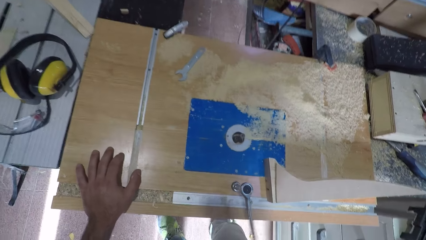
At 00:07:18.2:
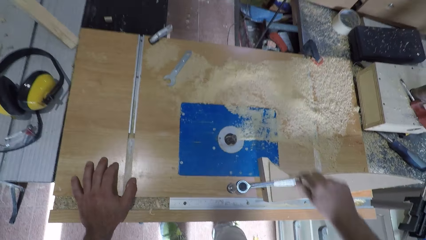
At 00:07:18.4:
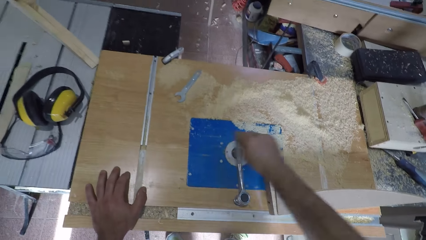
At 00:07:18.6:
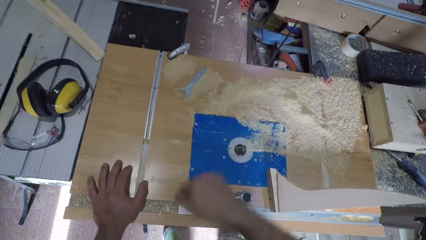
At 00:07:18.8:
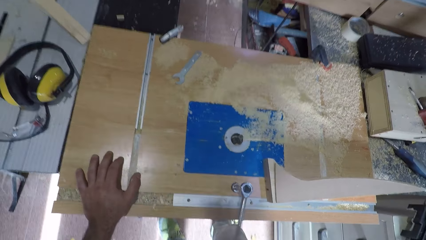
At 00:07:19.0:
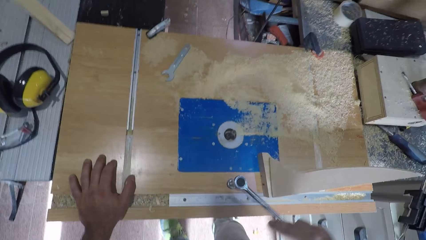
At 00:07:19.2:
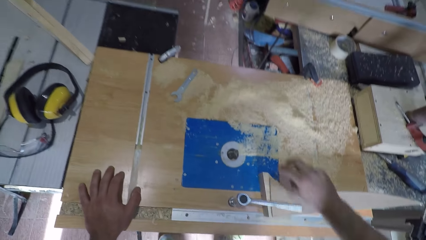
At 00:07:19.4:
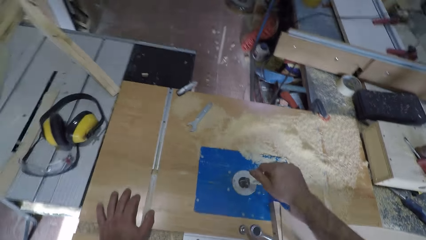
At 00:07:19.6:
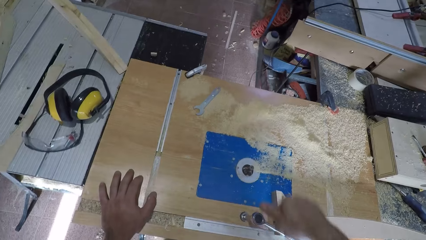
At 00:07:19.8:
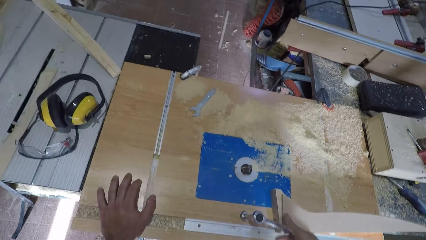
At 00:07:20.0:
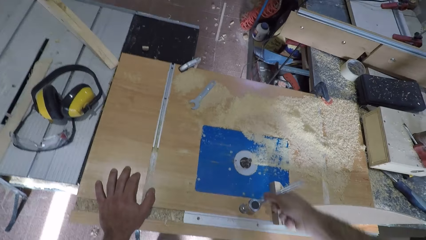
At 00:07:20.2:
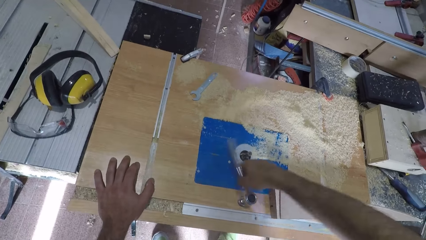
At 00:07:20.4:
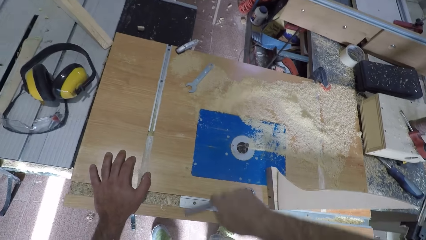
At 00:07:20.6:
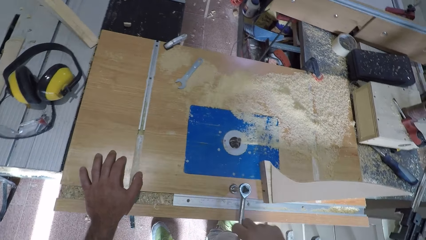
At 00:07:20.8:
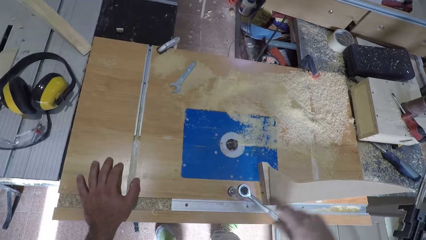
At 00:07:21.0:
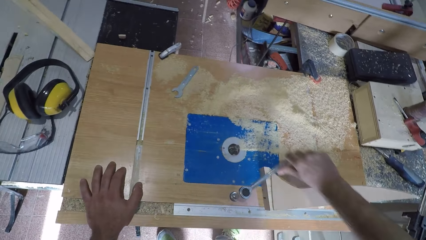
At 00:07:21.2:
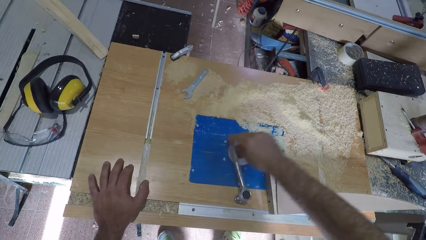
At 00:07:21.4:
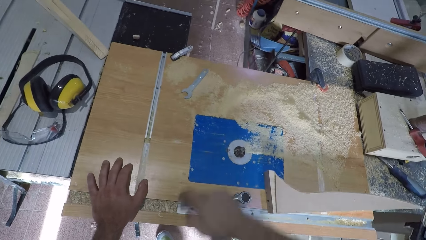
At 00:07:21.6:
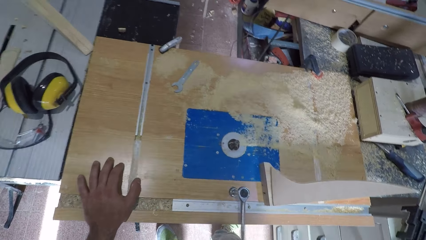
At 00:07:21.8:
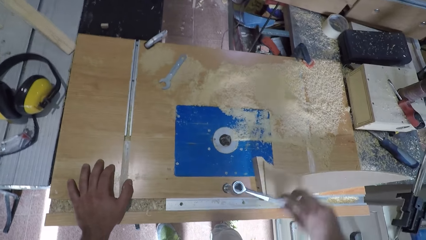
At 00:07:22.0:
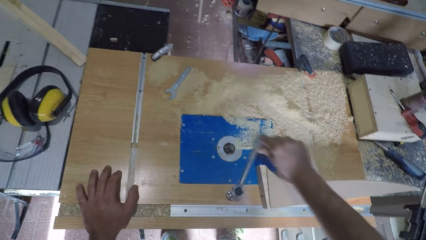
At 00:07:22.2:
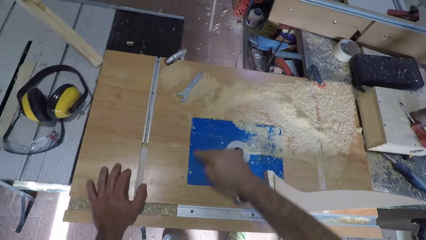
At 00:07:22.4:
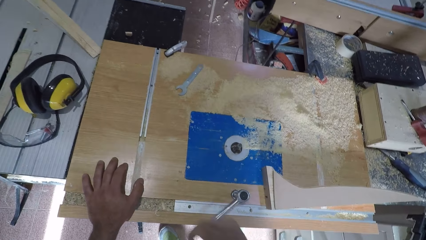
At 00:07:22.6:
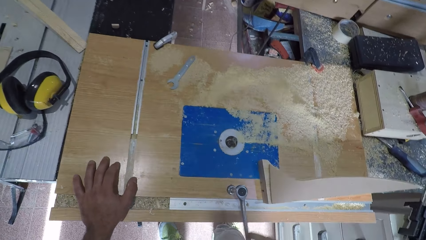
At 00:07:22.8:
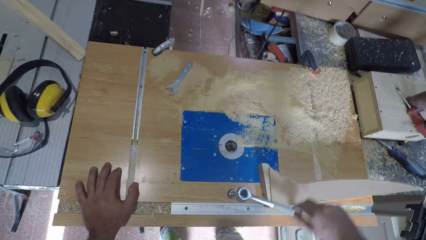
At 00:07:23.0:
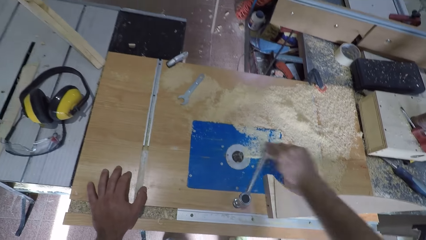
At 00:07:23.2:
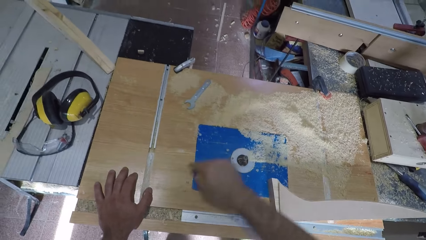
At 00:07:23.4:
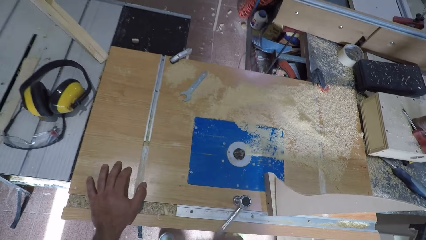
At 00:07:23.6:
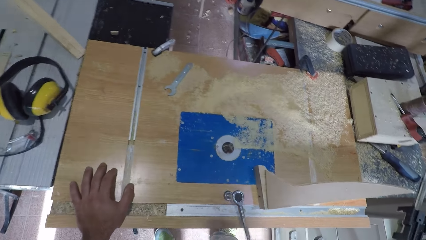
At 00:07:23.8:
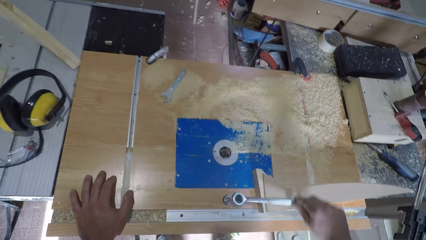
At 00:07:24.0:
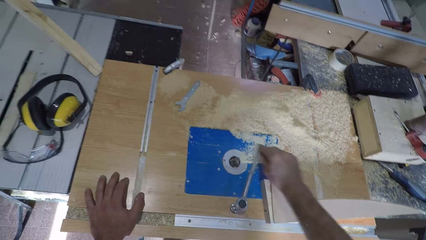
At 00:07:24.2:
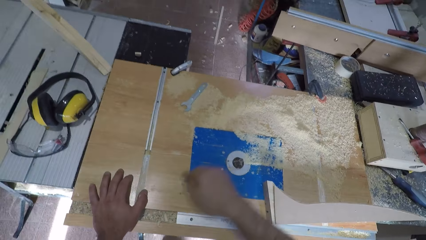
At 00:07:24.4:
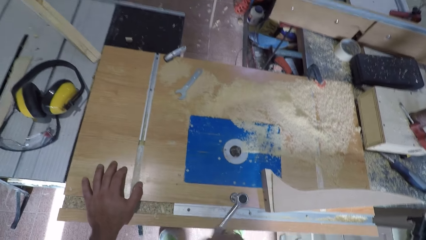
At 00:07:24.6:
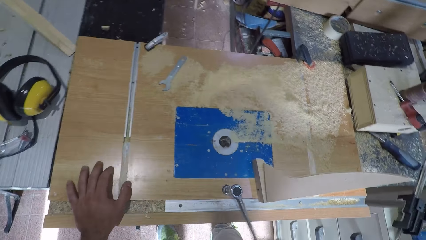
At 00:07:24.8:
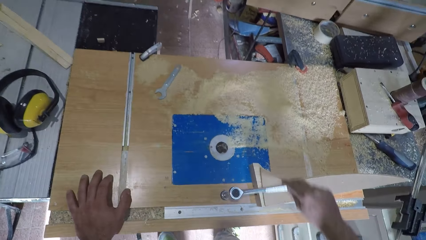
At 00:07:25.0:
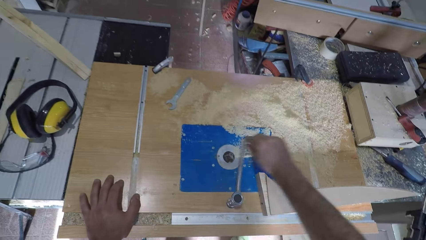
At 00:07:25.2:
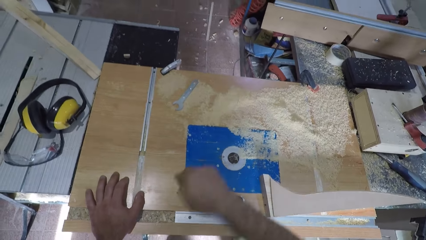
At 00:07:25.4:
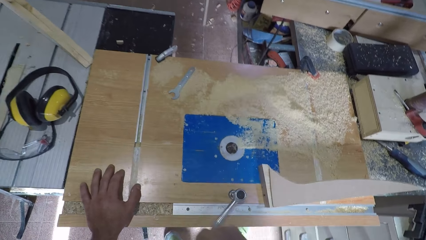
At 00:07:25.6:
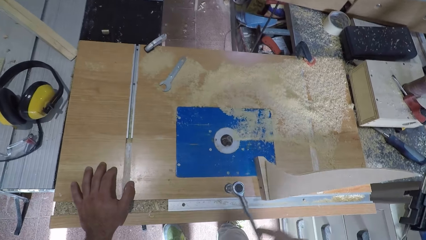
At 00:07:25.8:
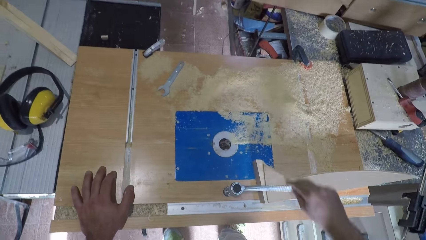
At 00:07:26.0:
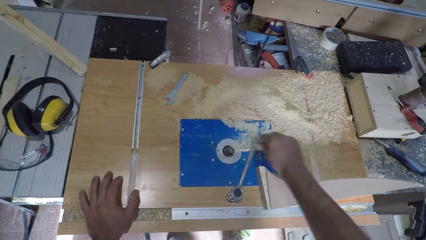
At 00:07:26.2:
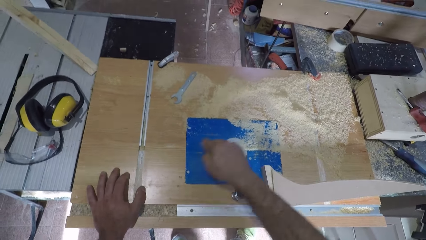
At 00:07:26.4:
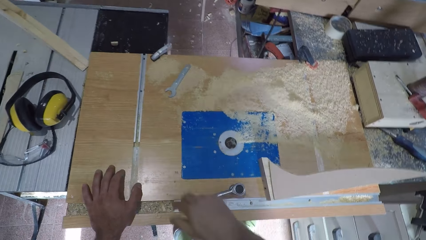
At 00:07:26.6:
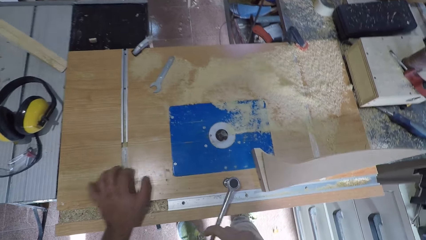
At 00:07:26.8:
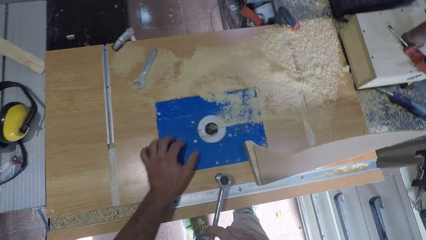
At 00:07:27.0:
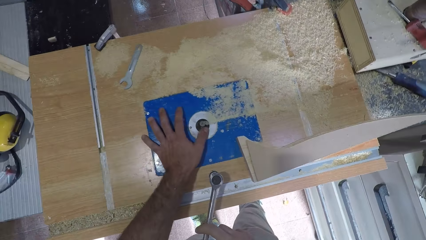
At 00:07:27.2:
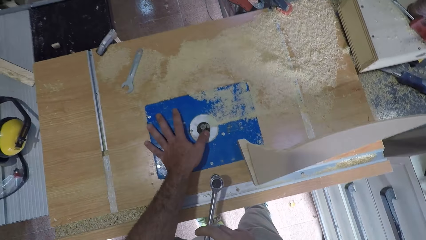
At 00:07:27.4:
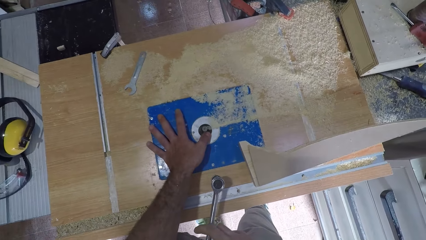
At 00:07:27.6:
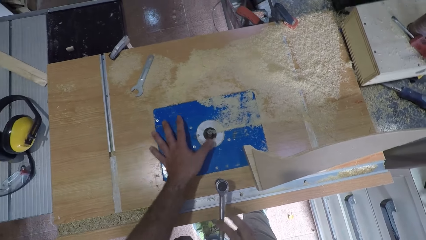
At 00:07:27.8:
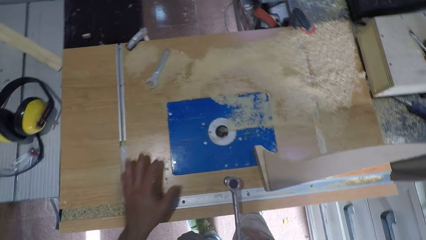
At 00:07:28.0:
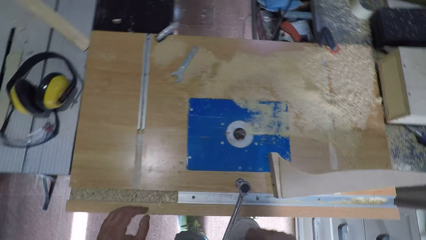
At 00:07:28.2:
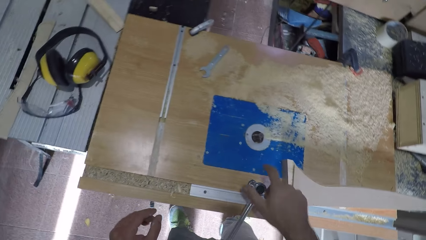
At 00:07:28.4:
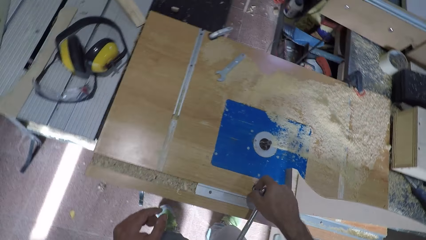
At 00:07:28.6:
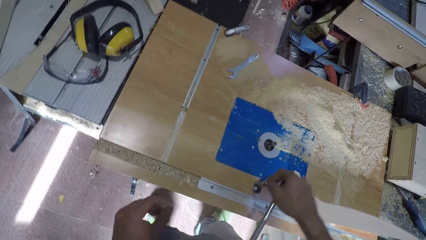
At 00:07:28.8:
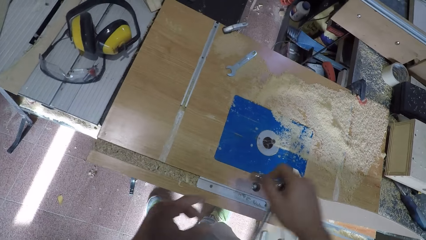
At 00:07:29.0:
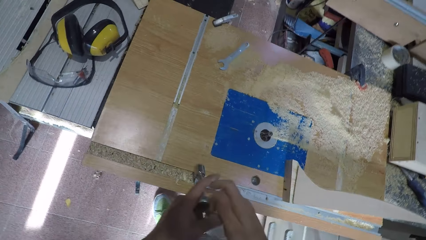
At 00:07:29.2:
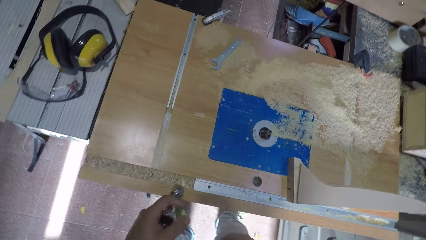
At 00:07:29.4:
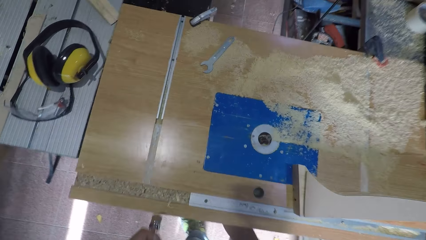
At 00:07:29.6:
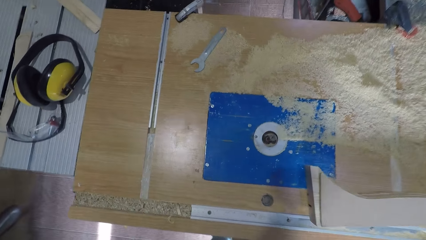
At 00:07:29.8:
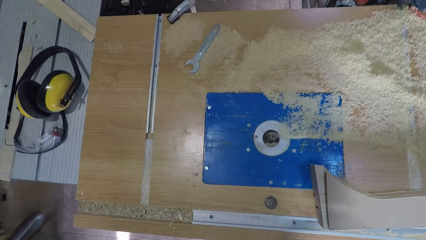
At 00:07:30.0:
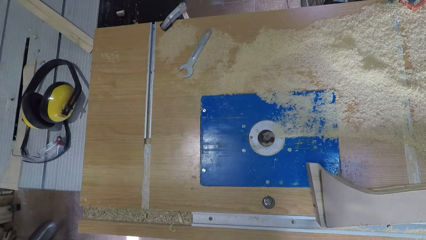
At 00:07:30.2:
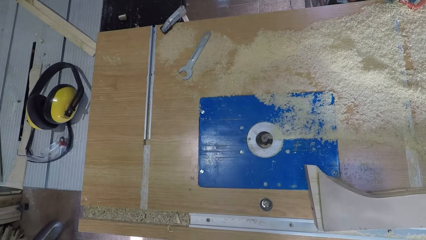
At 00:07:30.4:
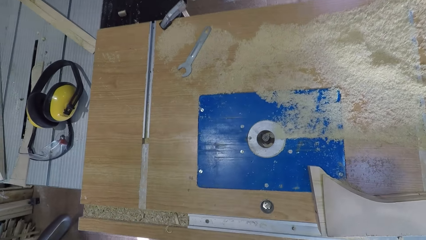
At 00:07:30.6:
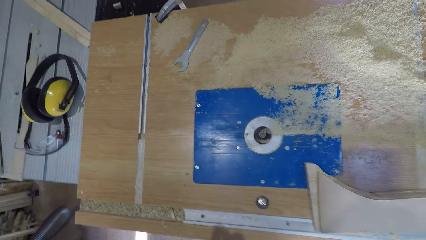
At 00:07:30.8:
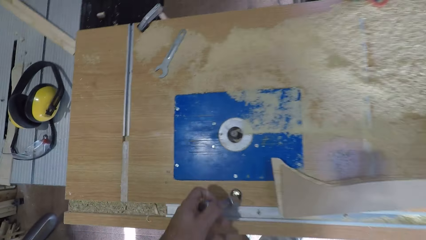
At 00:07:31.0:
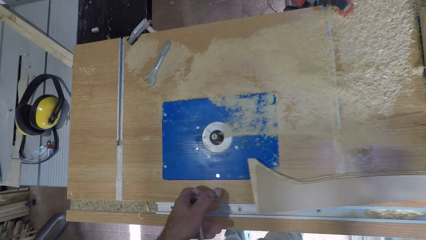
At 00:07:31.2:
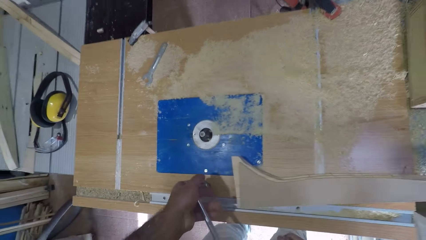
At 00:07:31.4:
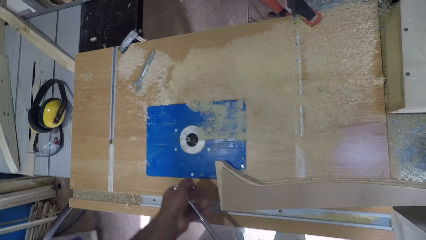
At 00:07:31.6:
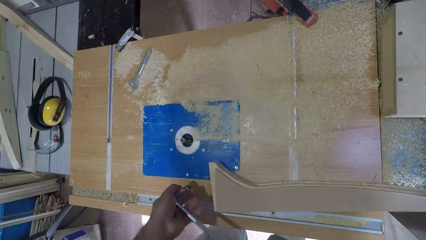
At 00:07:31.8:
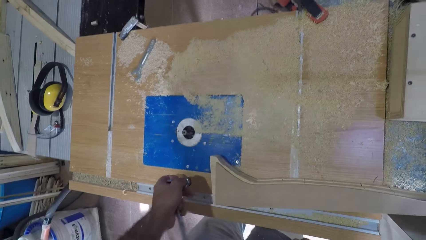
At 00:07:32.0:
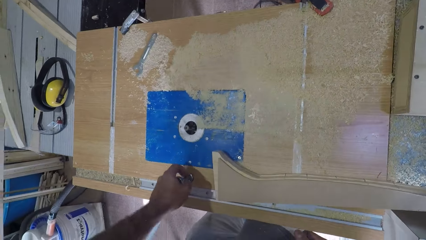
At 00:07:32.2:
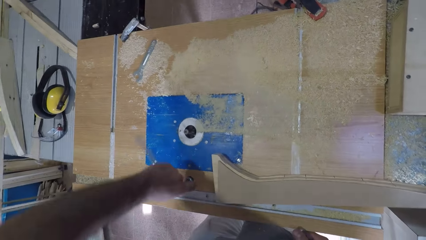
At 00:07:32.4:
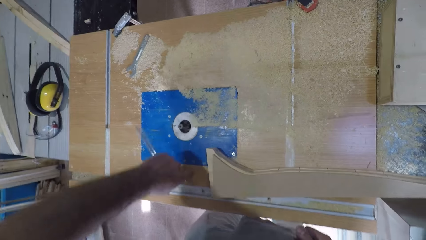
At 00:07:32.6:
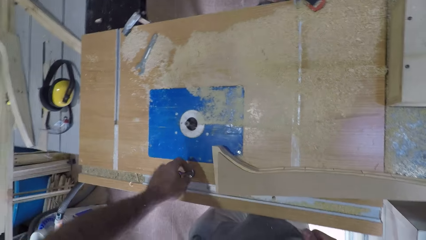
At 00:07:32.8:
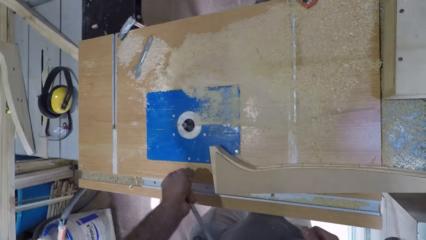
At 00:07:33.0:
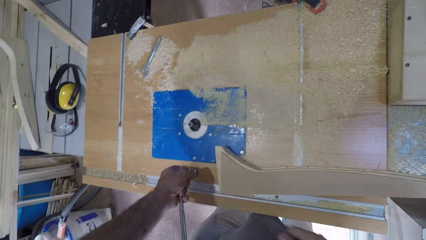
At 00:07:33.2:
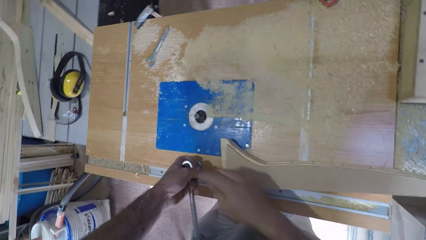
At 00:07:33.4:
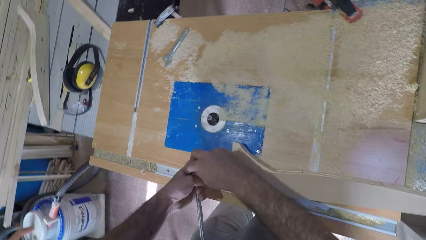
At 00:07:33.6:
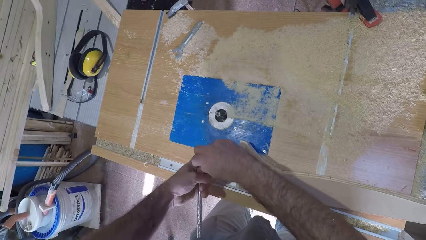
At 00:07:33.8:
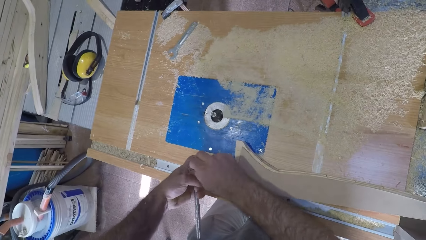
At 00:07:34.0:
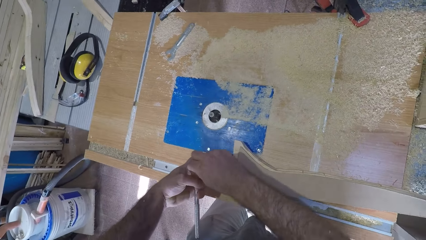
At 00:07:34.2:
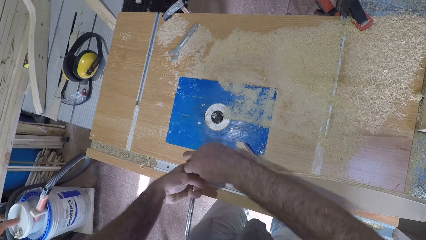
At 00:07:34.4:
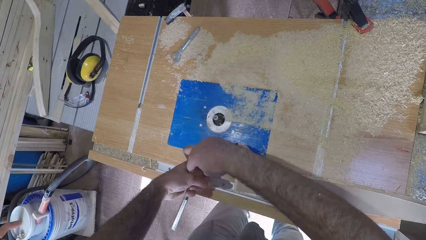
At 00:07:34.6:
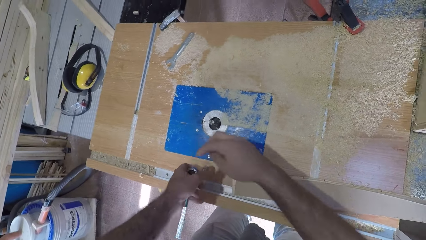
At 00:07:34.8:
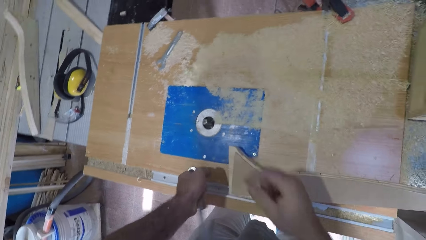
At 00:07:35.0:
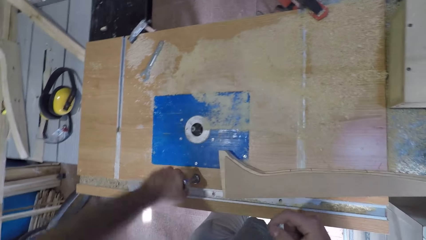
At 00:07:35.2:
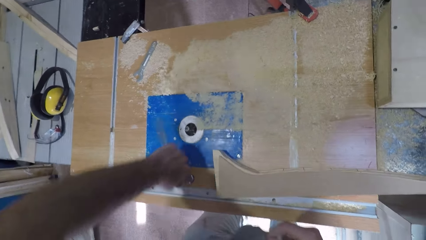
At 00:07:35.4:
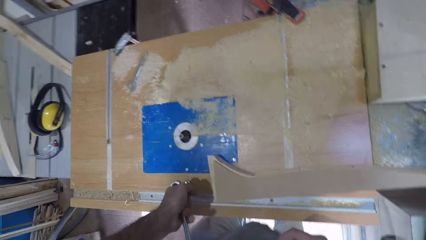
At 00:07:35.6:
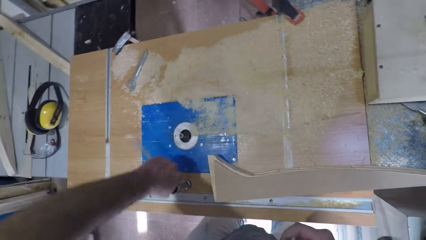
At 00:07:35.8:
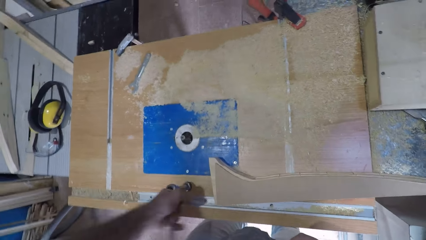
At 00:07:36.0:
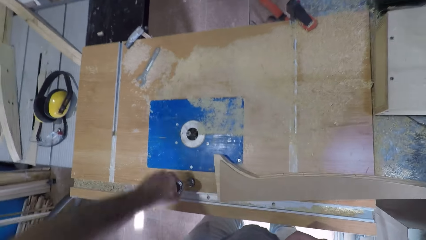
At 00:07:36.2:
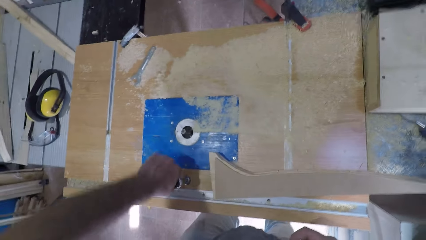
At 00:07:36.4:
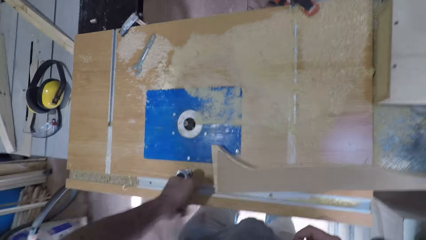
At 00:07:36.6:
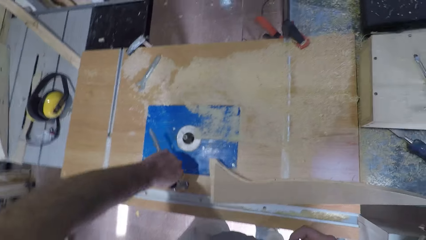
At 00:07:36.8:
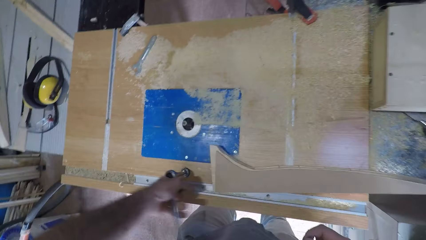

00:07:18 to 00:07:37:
The camera wearer removes his right hand from the spanner or torque wrench. He holds the spanner with his right hand and turns the spanner. He stops the spanner. He touches the file or wood carving machine with his left hand. He removes the torque wrench from the nut. He passes the spanner to his left hand. He puts the spanner in the hole of the table. He turns the spanner. He tightens the nut. He stops the spanner. He adjusts the spanner with his right hand. He turns the spanner. He places his hand on the torque wrench.
